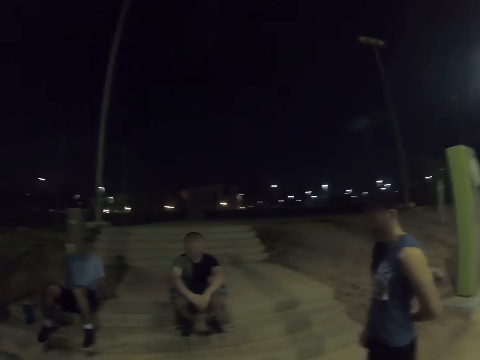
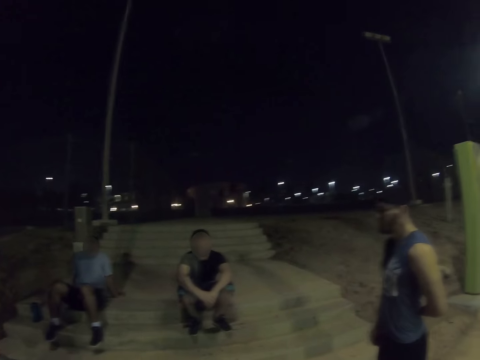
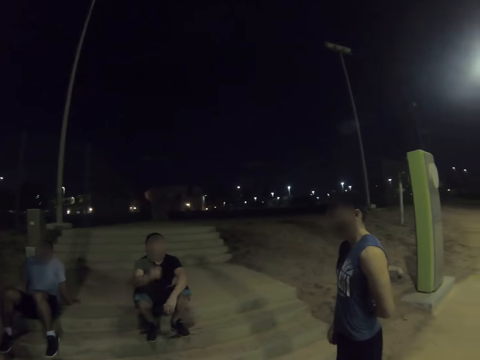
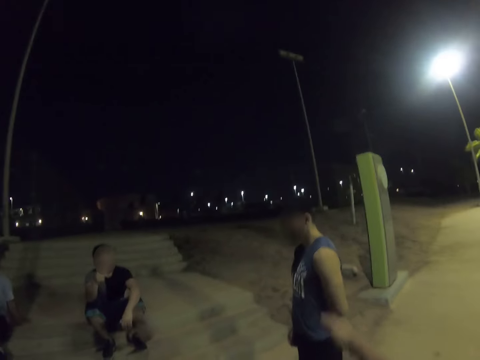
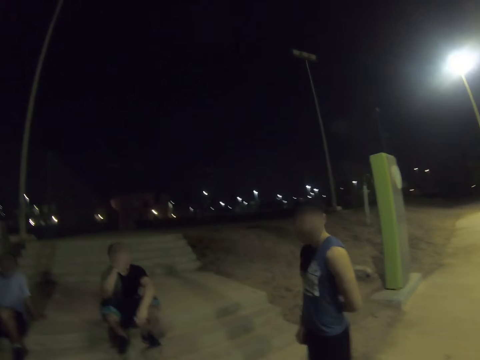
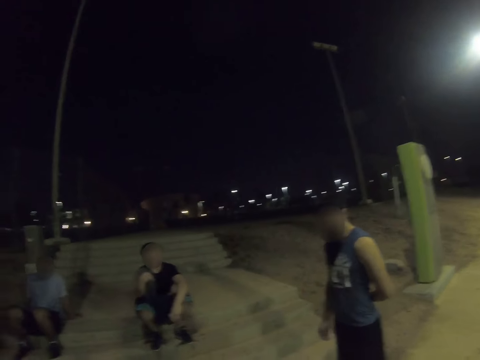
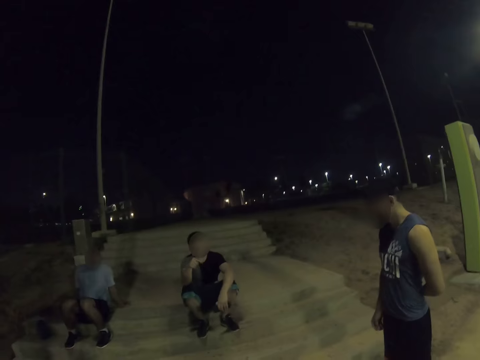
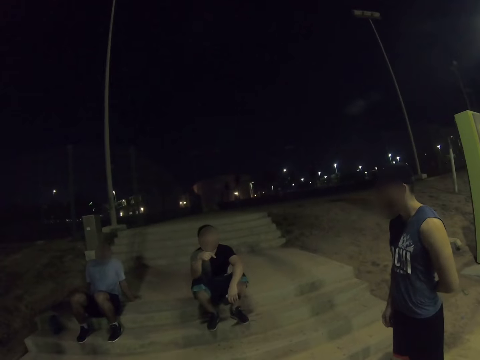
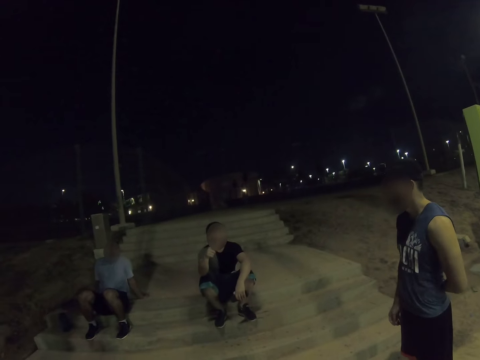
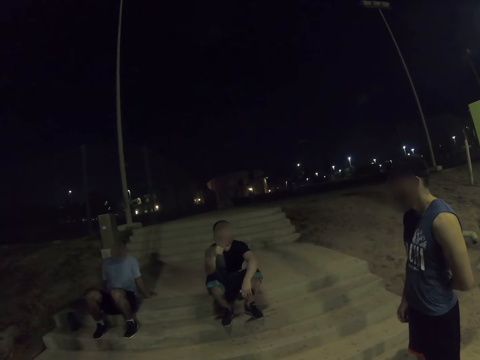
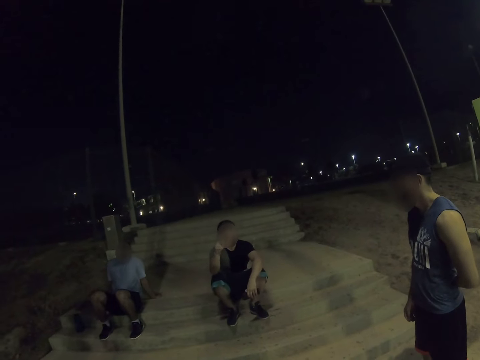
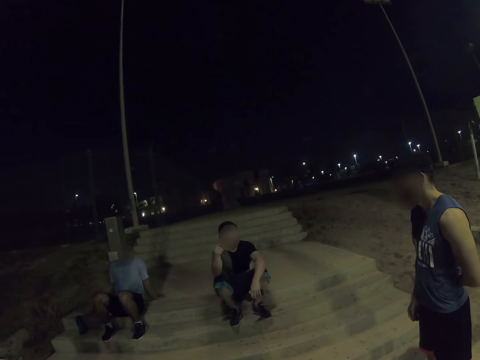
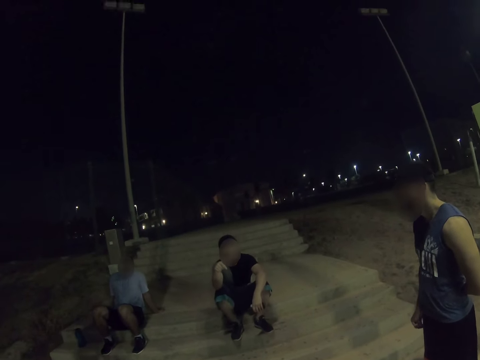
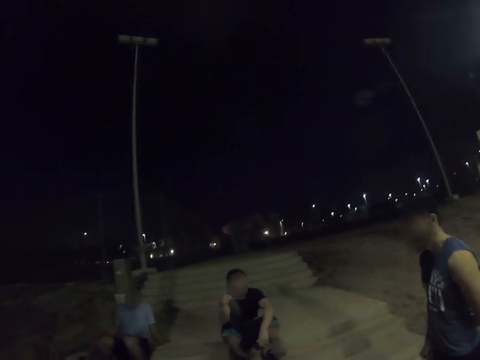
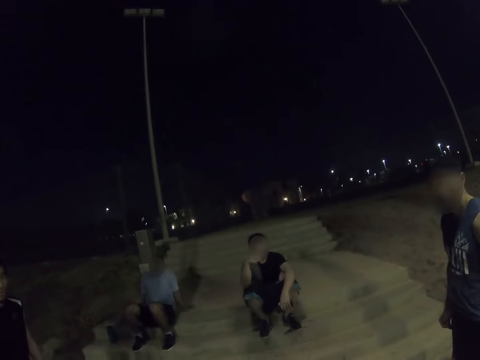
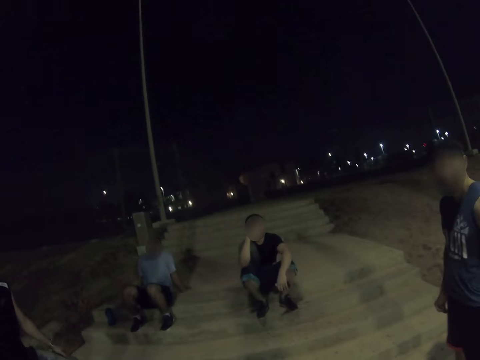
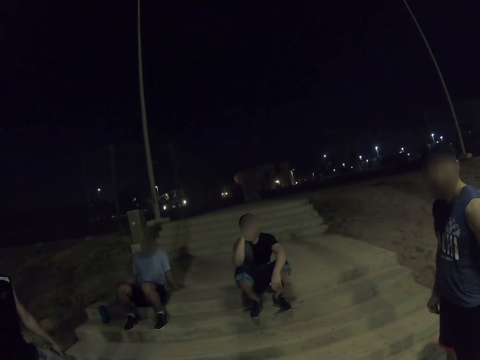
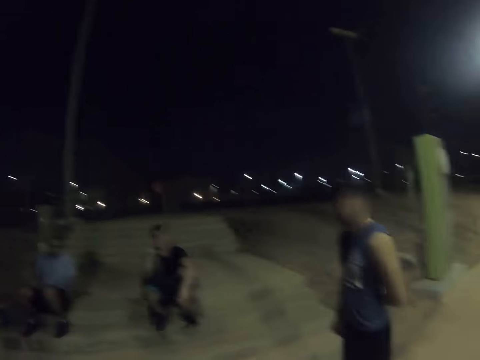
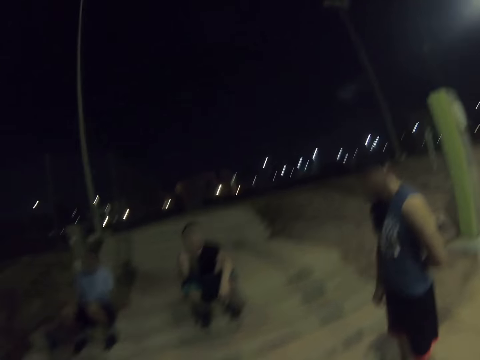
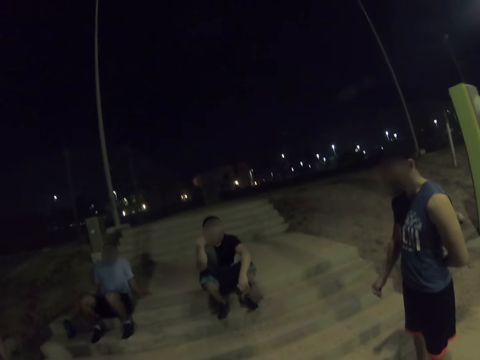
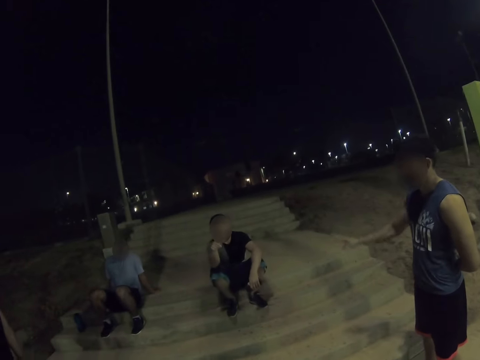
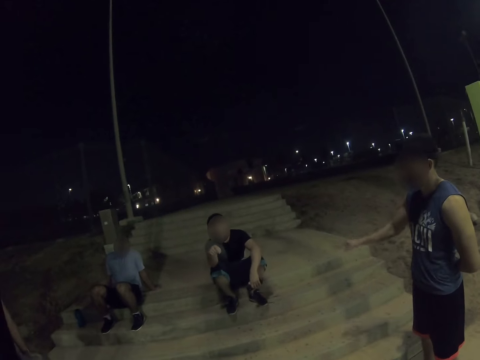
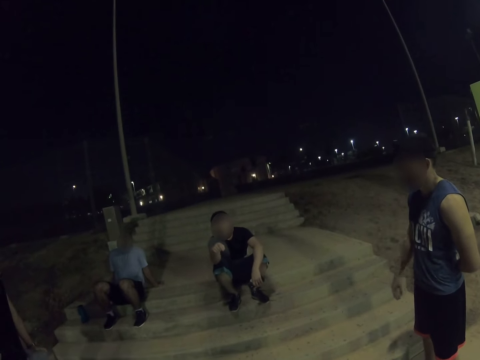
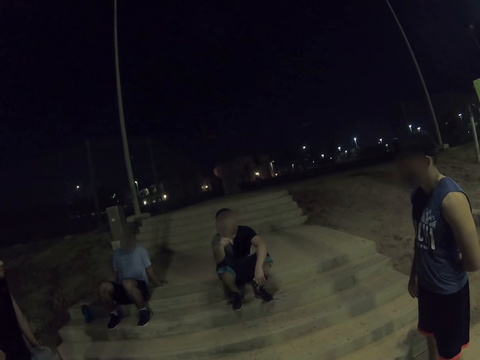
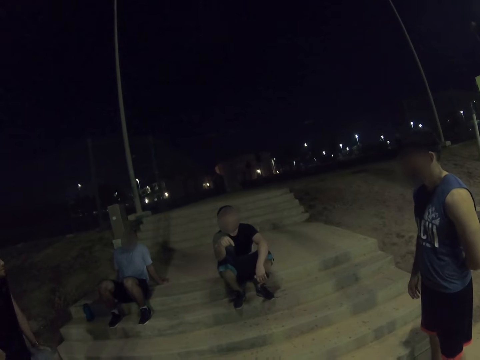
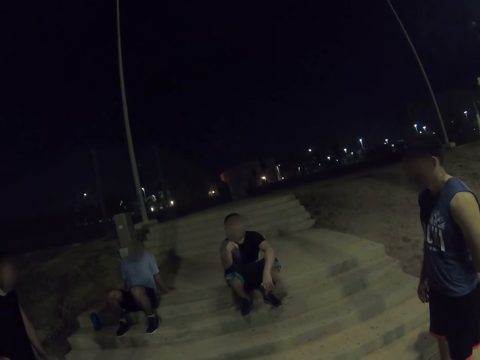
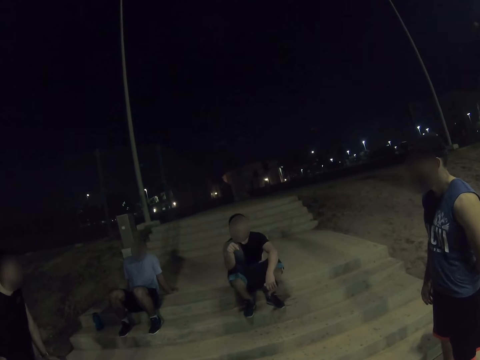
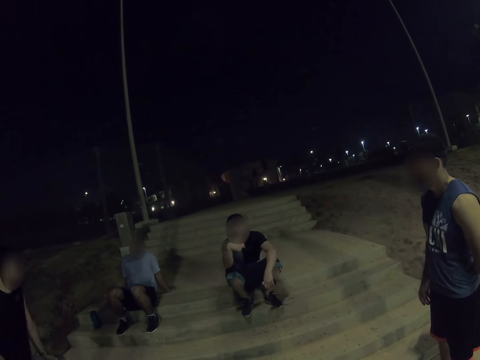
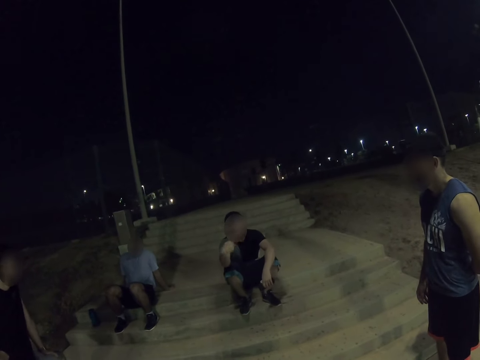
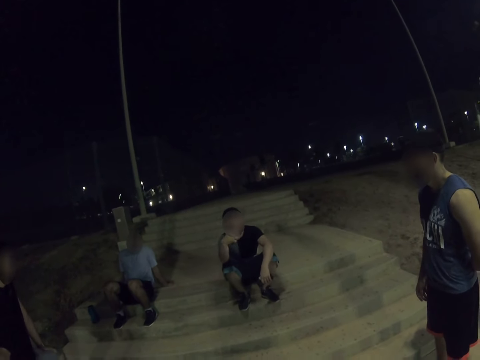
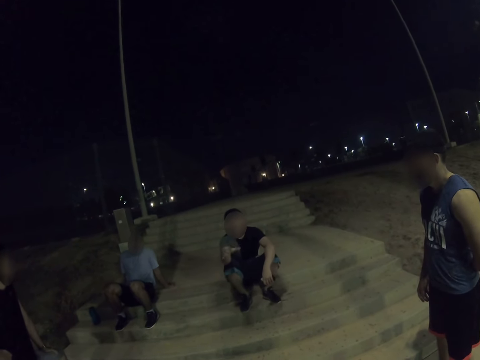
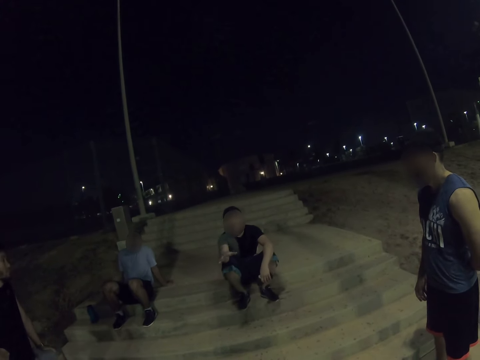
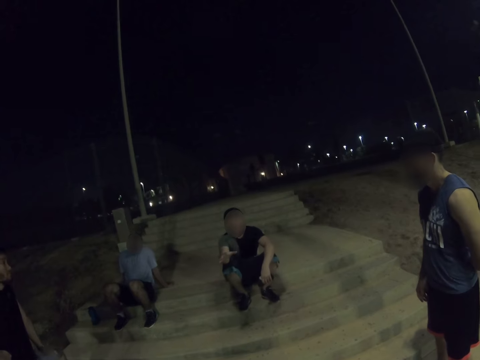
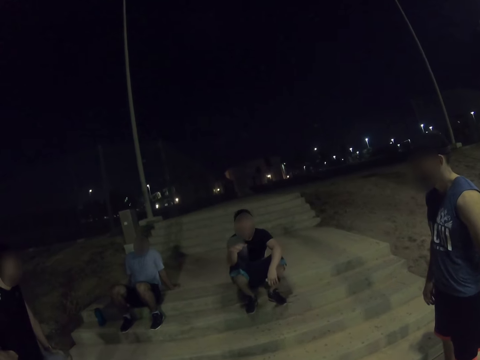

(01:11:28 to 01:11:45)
A man gestures and converses. The camera wearer talks to other people. Another man gestures and converses. The first man gestures and converses. A person talks to another person.

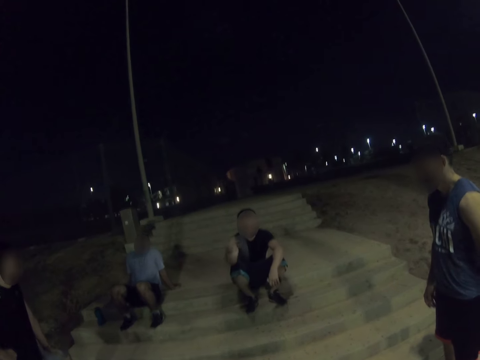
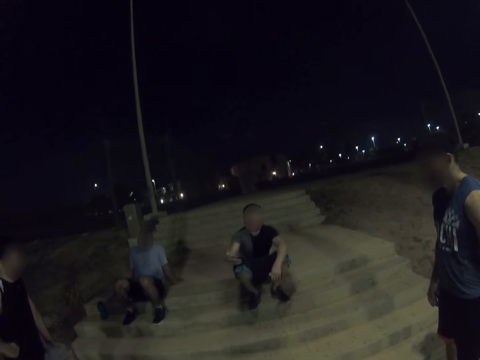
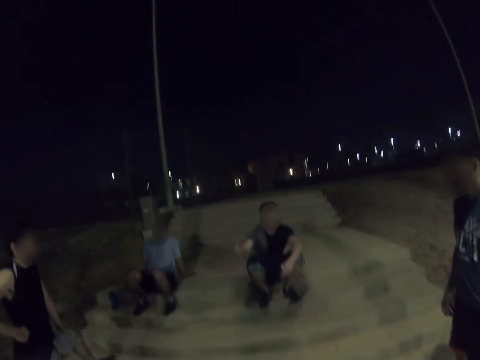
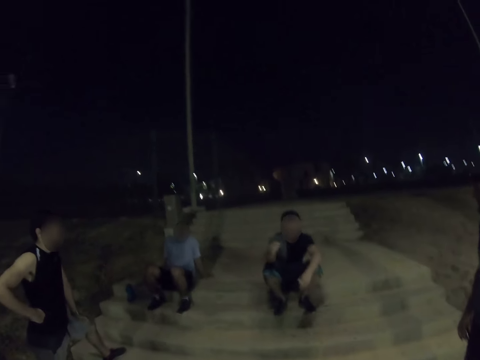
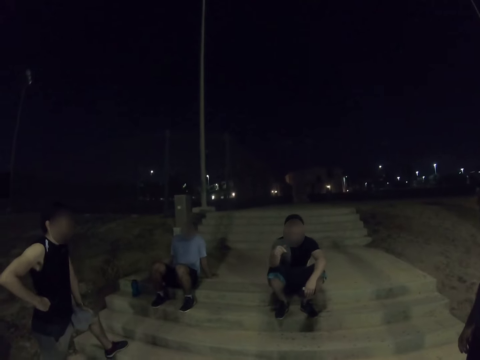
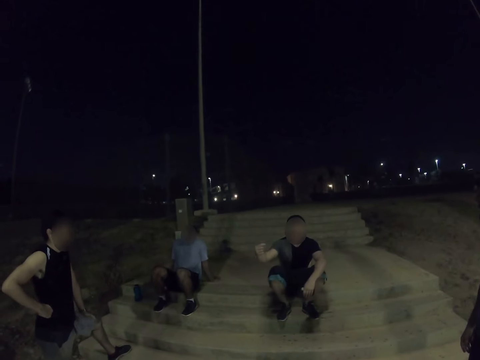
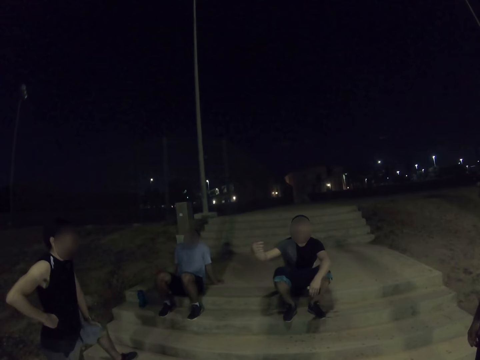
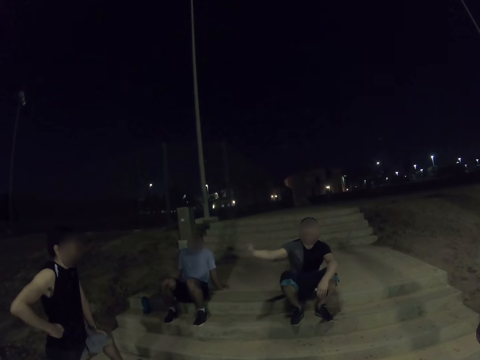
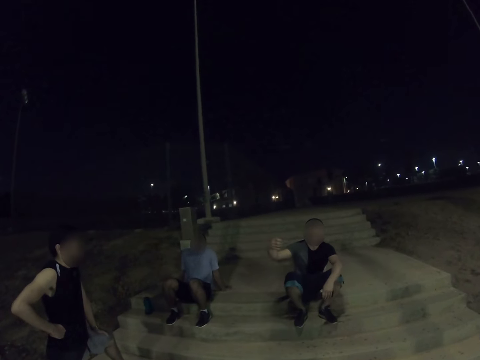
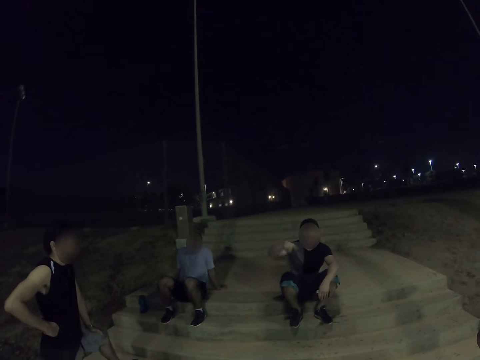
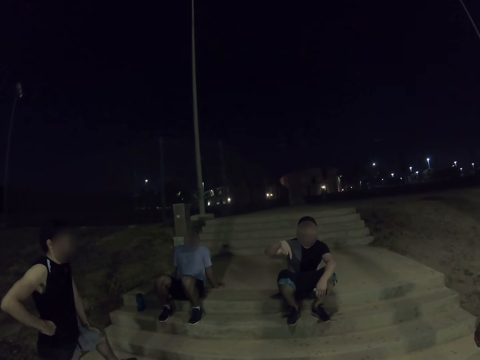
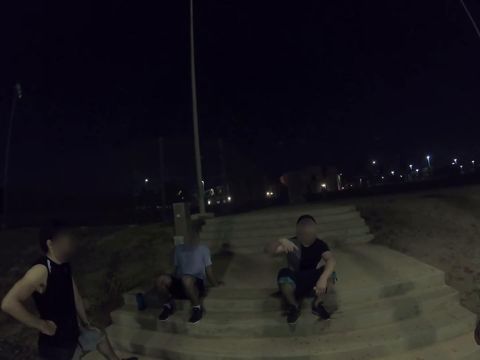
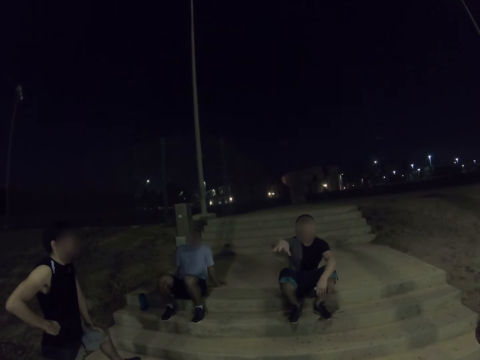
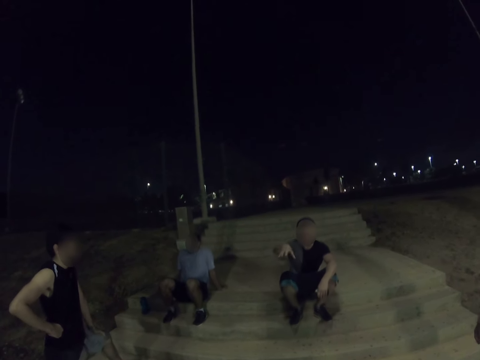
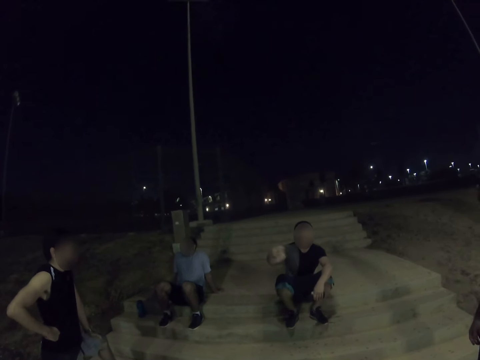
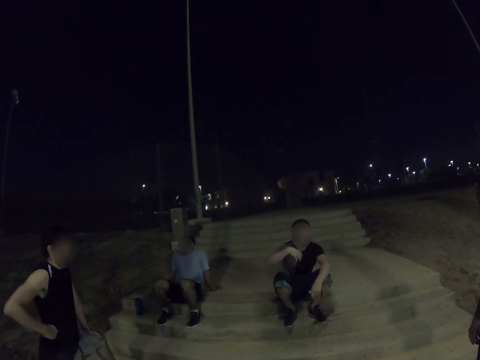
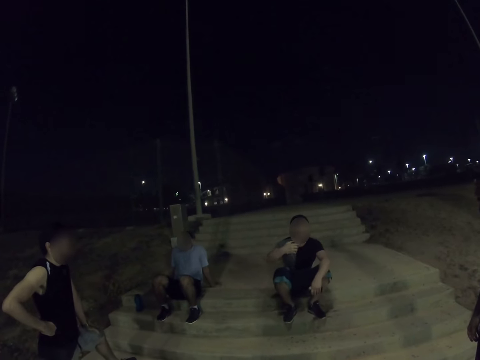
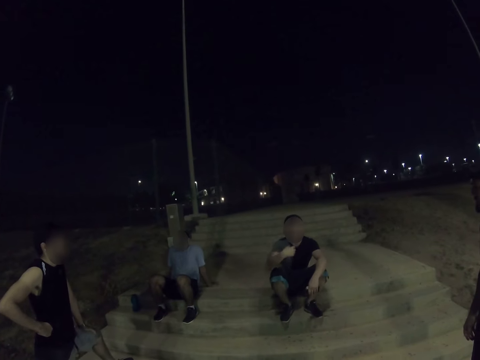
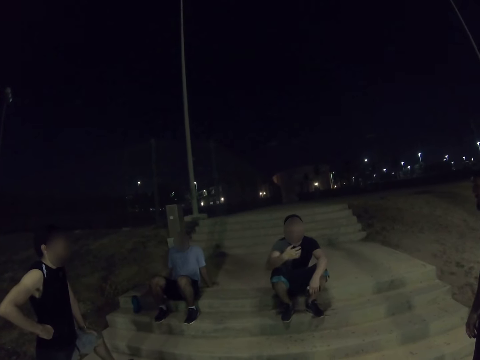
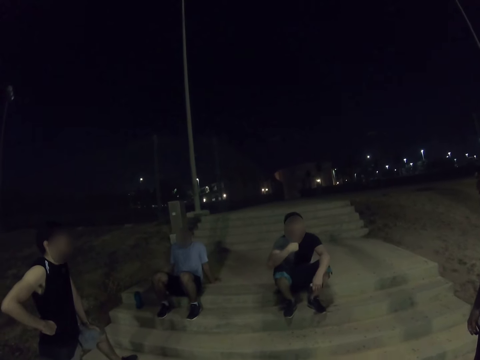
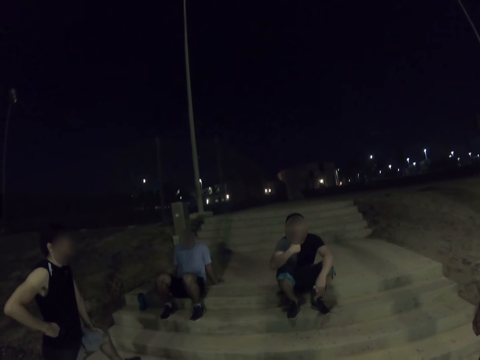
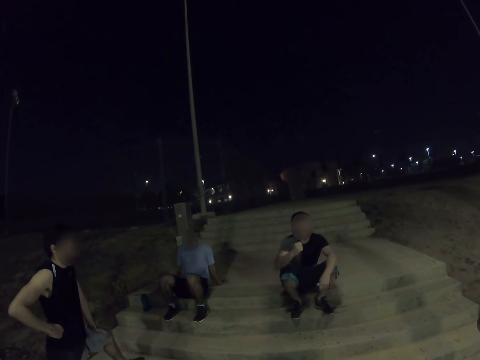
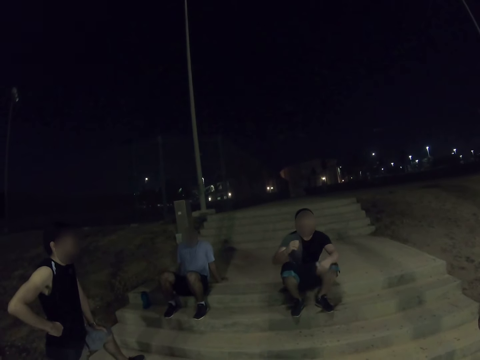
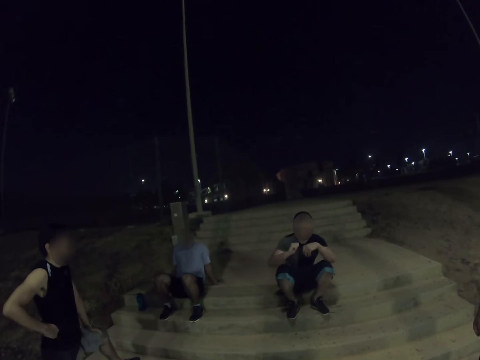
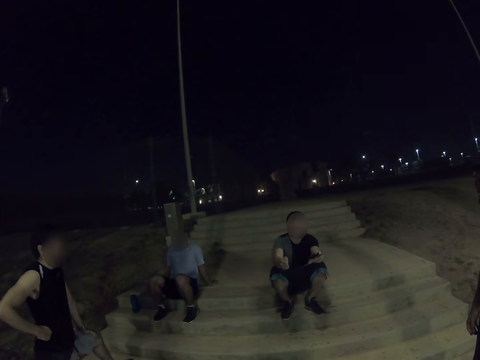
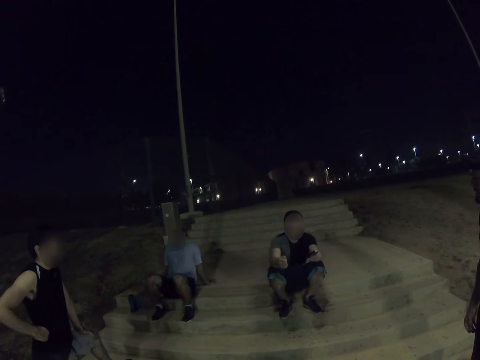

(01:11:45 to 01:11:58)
A person talks to the camera wearer and moves his hands side to side.
